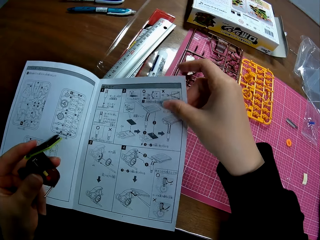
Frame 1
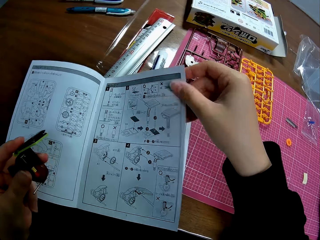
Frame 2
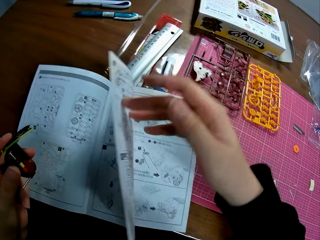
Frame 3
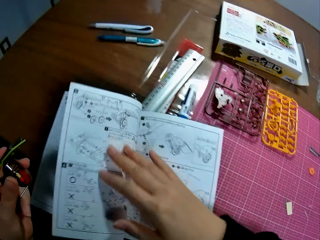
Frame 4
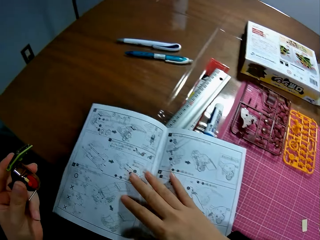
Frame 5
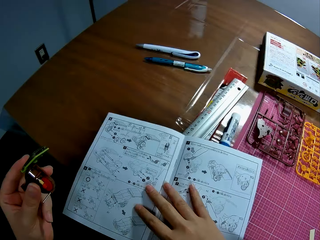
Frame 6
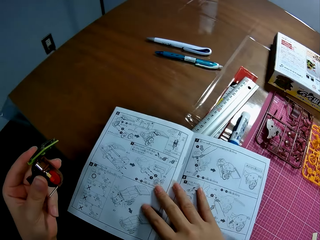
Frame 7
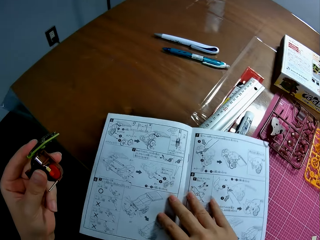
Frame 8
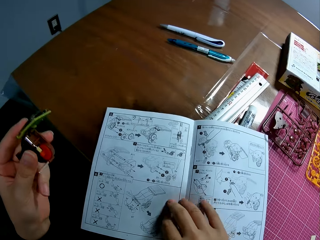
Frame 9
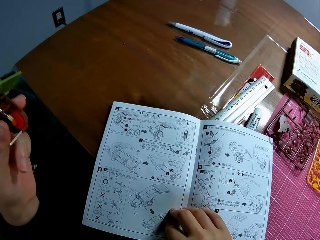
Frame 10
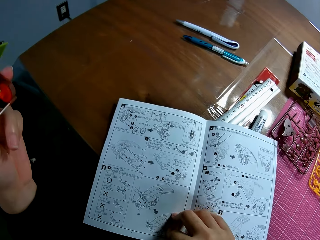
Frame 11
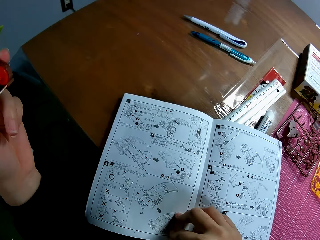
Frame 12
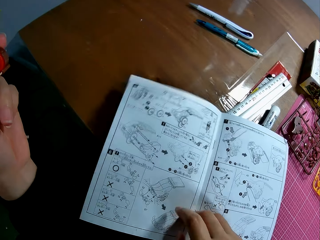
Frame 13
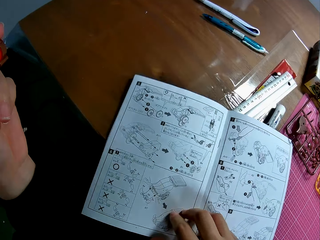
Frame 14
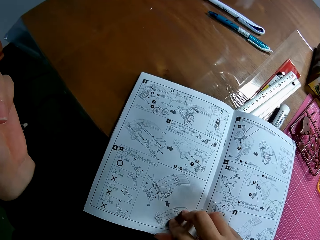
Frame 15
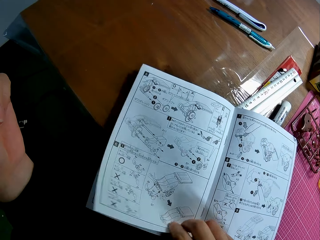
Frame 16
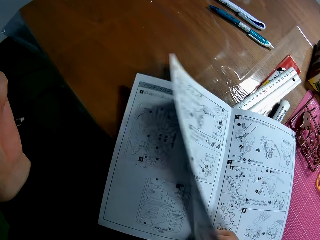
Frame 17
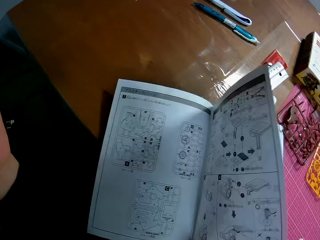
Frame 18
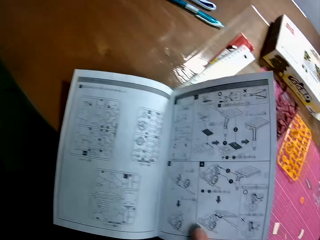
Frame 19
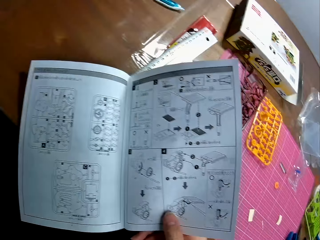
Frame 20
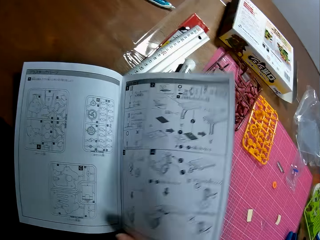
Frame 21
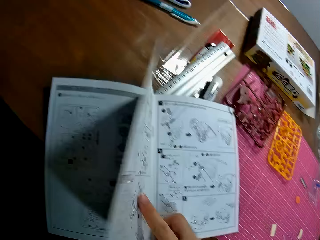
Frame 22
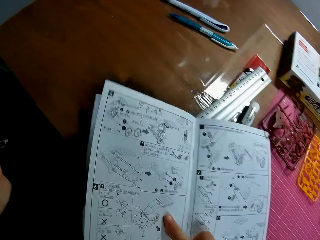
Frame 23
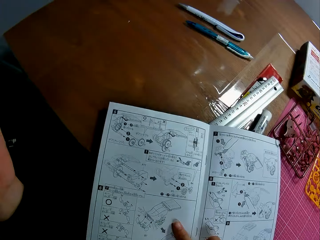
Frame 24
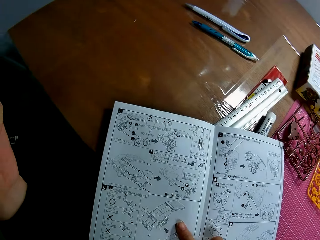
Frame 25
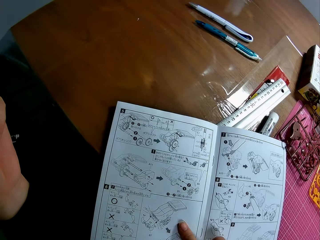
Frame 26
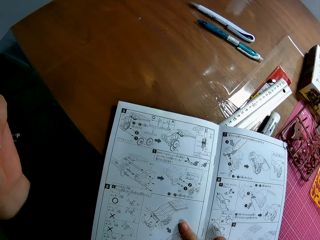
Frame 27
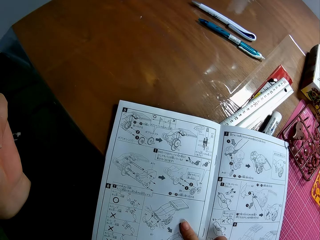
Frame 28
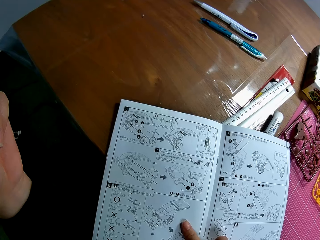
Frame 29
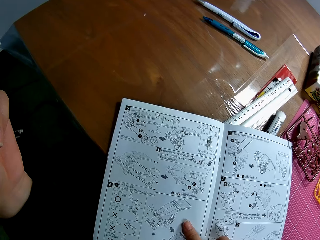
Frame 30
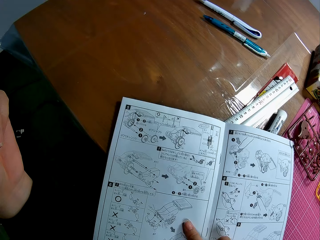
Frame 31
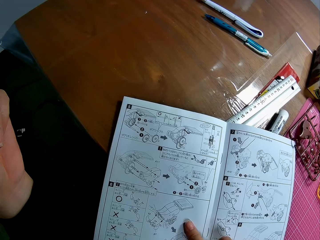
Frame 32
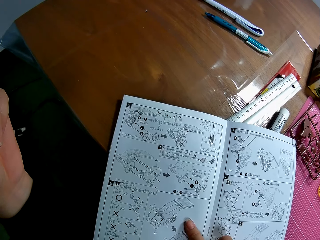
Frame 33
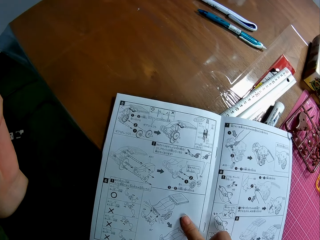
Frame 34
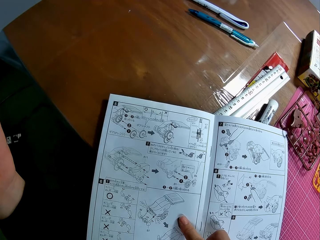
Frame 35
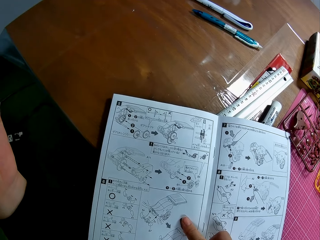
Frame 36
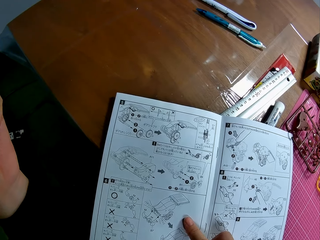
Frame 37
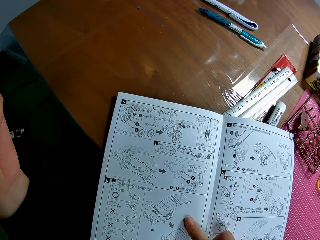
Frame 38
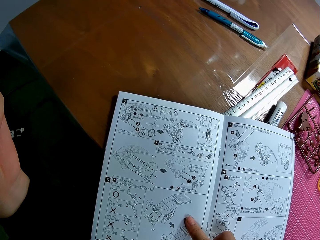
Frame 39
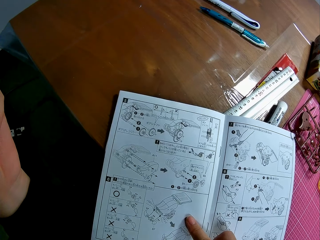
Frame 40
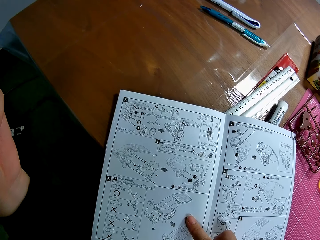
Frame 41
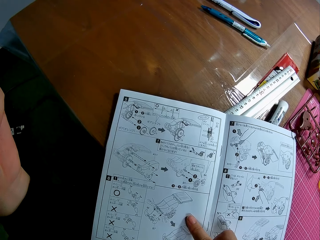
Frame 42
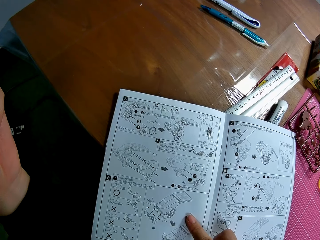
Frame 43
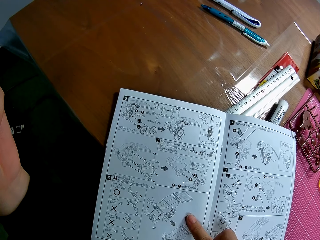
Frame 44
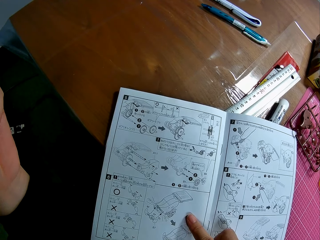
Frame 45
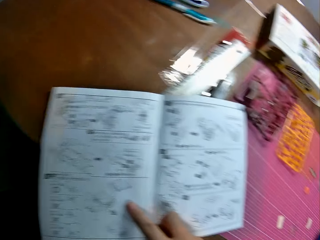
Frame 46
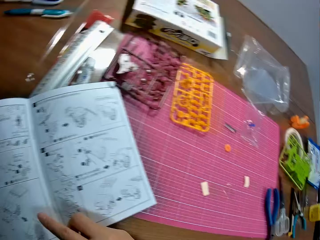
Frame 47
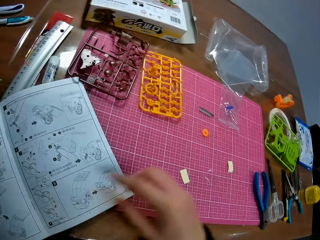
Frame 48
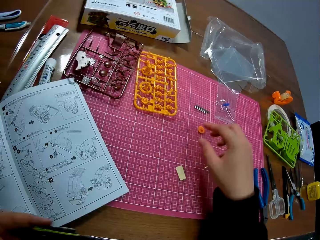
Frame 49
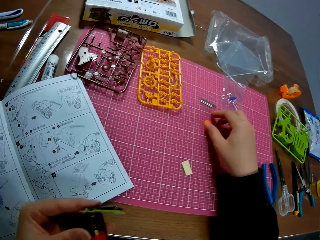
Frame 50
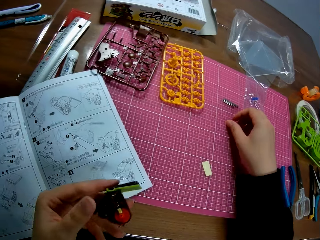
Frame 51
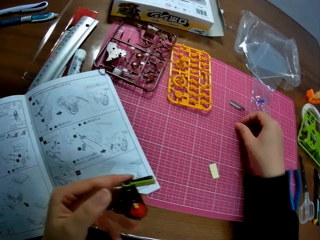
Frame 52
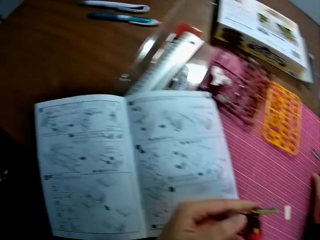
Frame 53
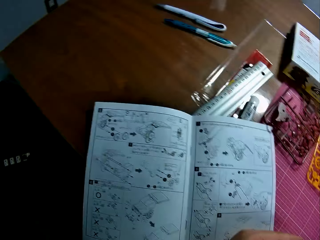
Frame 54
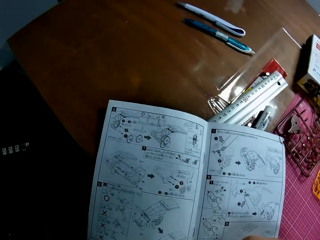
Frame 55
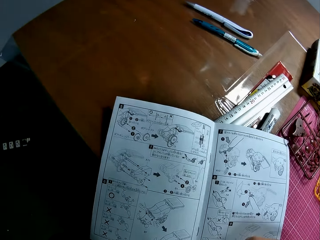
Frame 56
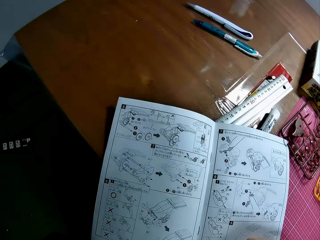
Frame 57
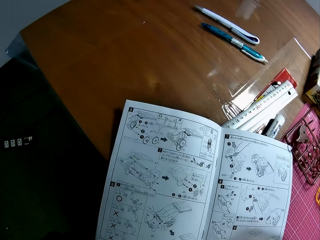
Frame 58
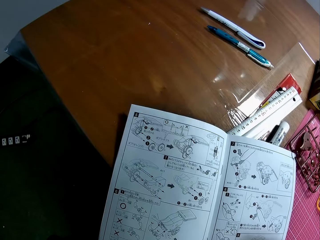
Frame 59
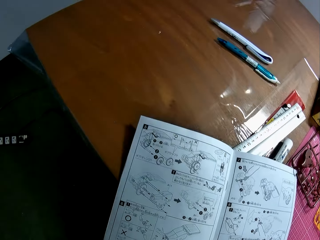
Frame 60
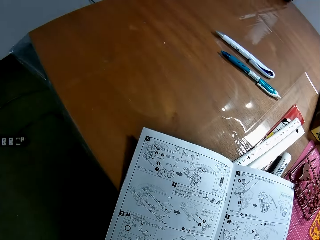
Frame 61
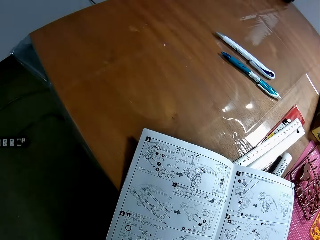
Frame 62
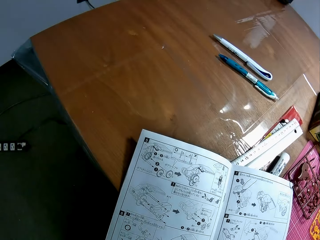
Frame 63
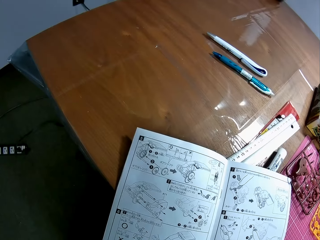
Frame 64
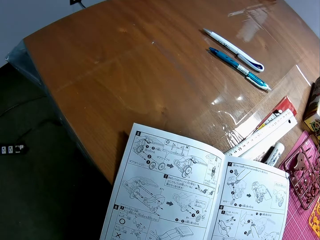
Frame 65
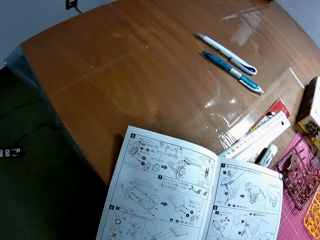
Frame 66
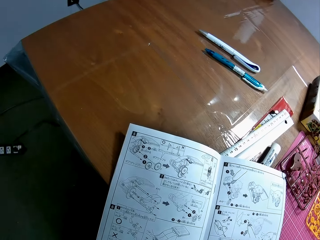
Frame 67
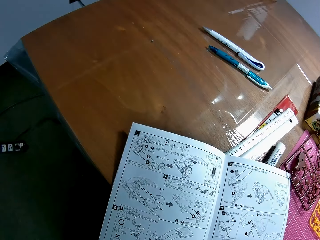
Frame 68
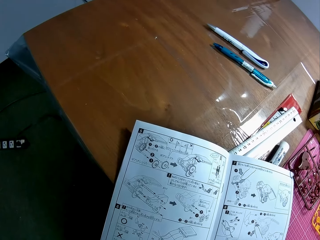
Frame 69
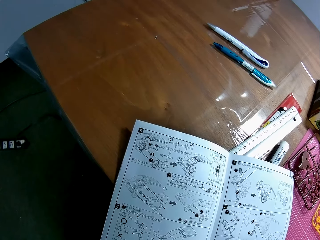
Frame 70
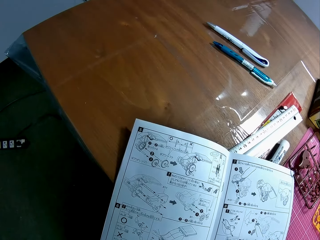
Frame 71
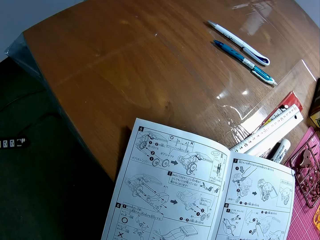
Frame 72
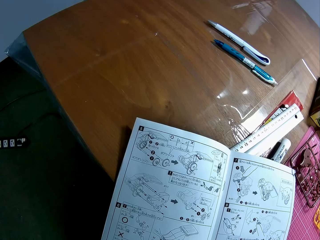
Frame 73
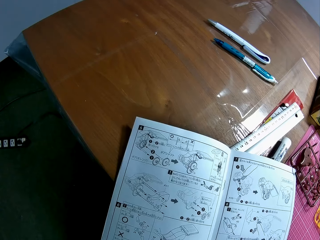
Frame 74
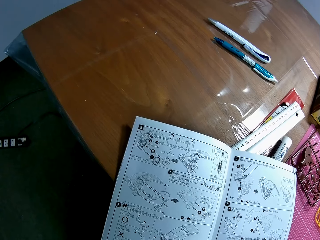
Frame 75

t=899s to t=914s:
The camera wearer flips a page. He raises his left hand and moves the book. He looks at the book. He flips the current page of the instruction manual. He looks at the book. He points at the book. He picks up a model piece, a plastic gear, from the pink sheet on the table. He looks towards the instruction manual on the table.

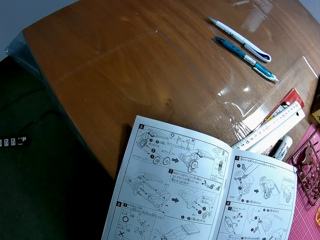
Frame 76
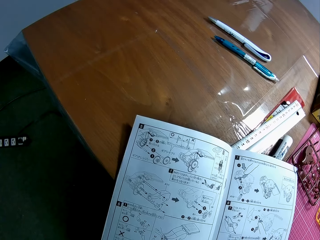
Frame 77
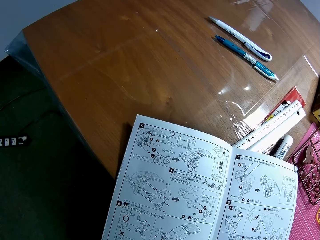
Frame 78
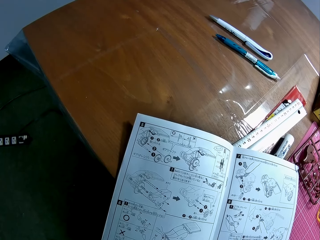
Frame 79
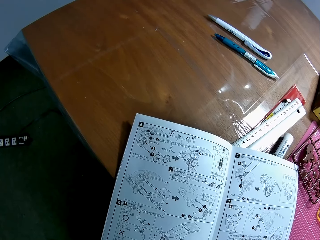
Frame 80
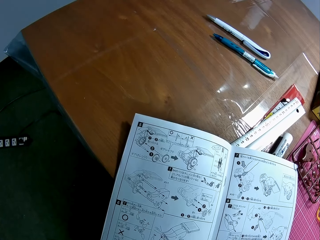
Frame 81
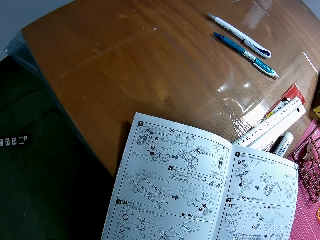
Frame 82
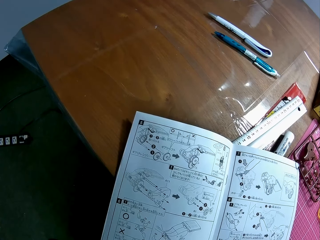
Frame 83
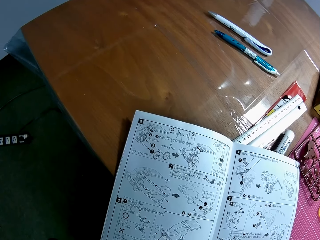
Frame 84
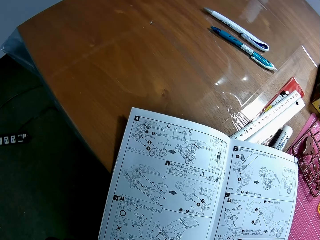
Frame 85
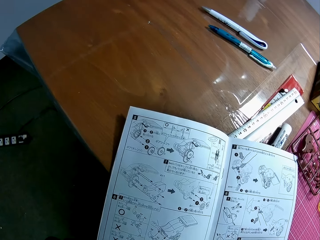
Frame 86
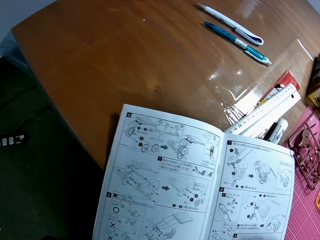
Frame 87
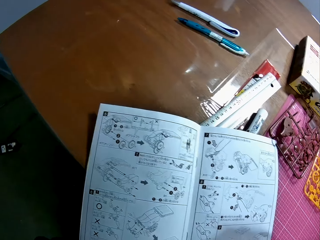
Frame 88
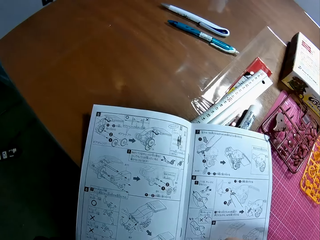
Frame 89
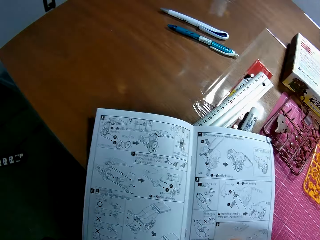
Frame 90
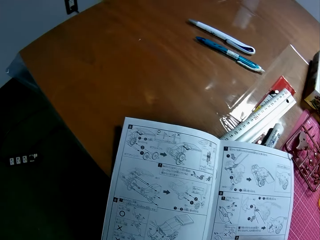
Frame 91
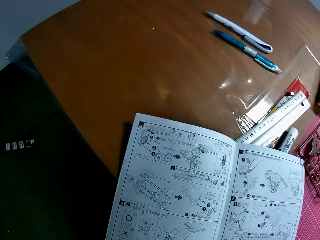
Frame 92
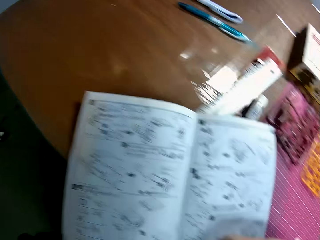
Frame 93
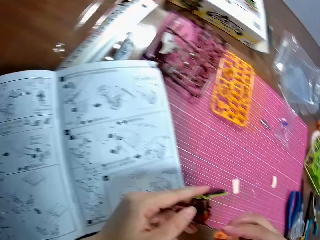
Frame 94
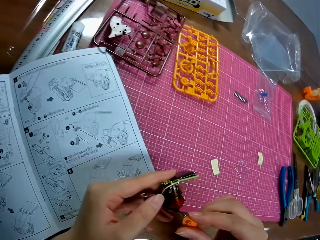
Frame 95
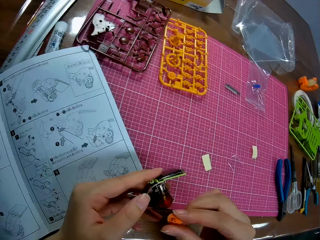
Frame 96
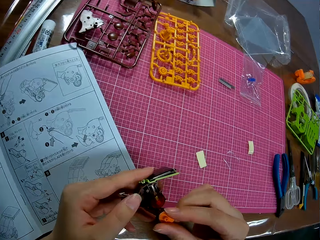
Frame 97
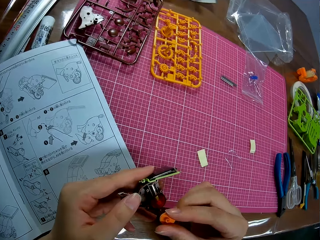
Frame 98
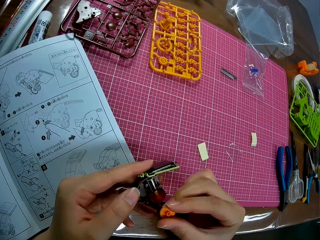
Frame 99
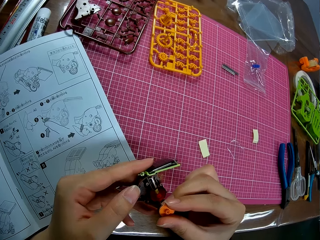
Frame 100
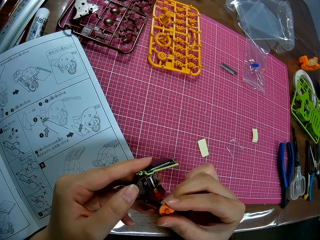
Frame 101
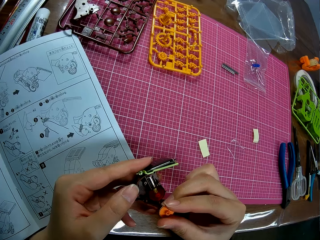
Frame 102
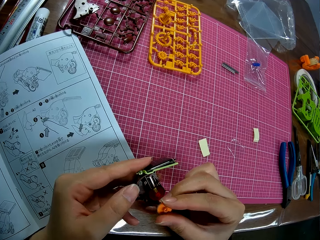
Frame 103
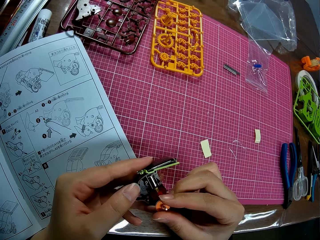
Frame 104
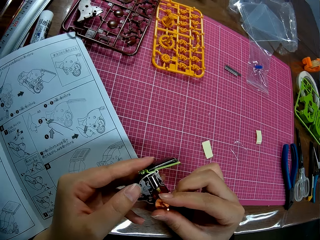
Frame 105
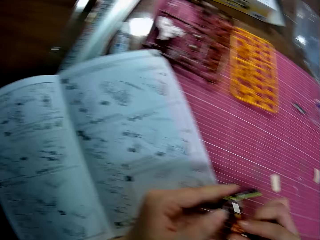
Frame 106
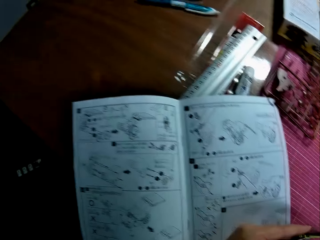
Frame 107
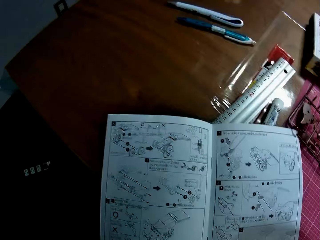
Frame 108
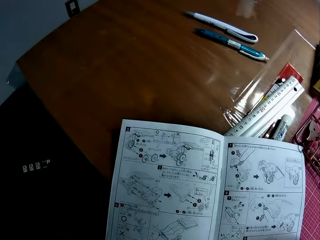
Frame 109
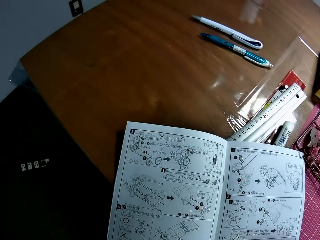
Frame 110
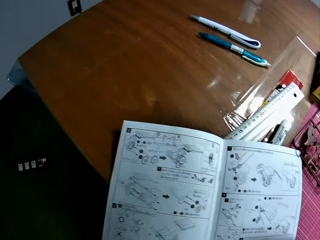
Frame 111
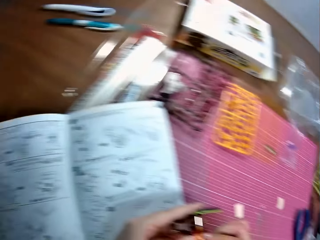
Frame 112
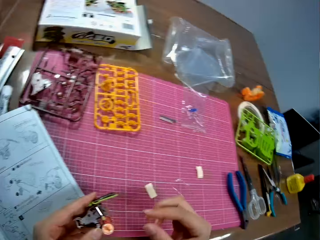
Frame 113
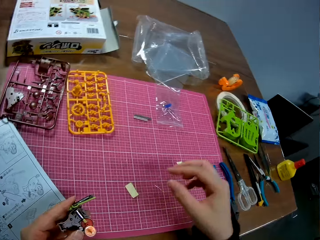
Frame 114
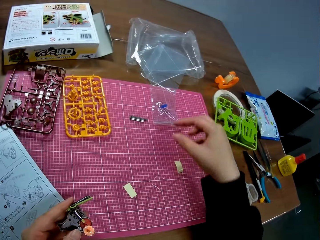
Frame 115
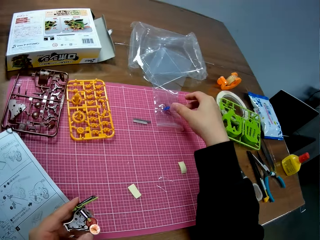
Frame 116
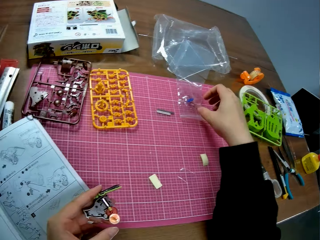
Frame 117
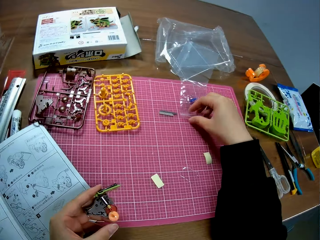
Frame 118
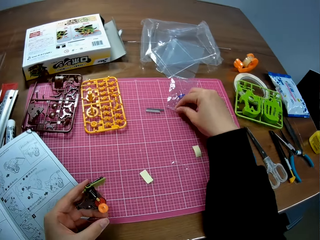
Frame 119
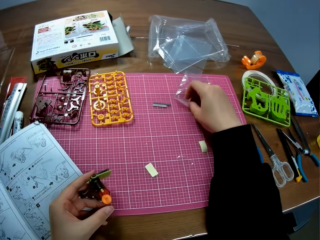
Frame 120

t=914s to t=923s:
The camera wearer attaches the model piece to the mechanical model in his left hand. He looks towards the instruction manual on the table. He picks up nylon with a model piece from the pink sheet on the table.
